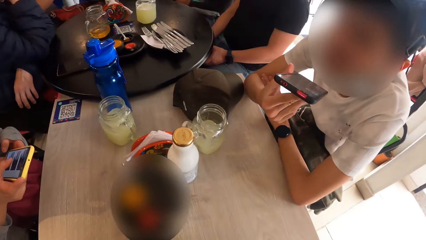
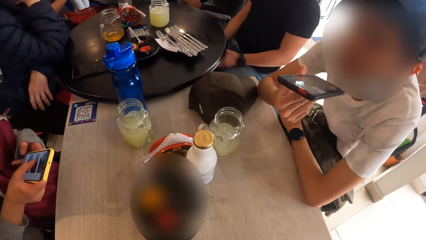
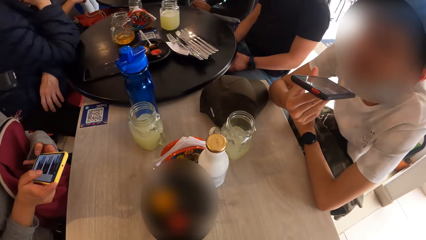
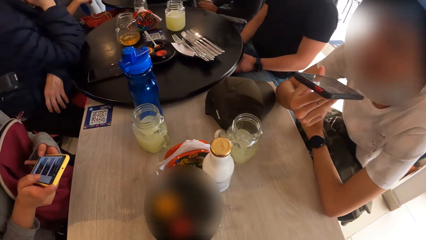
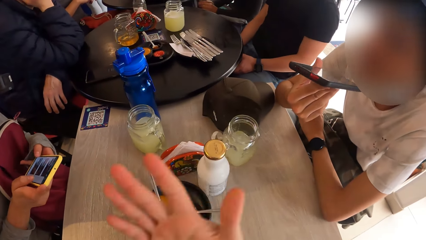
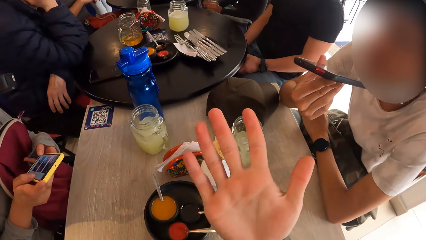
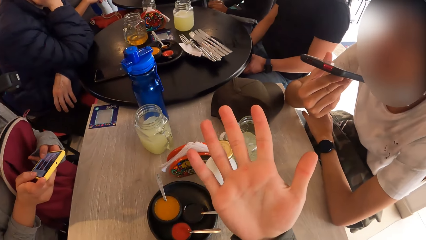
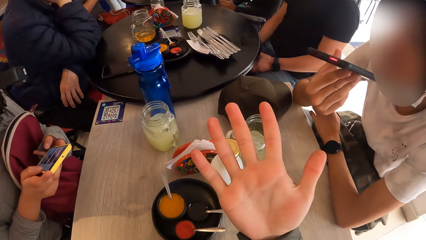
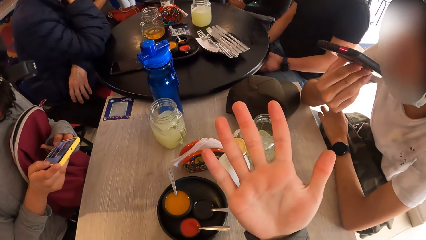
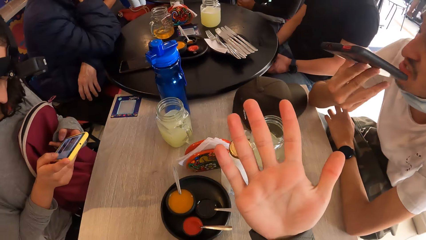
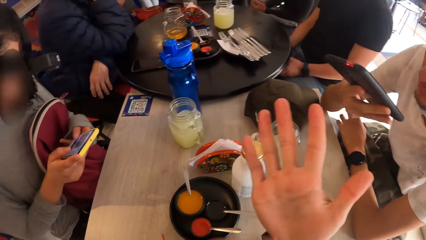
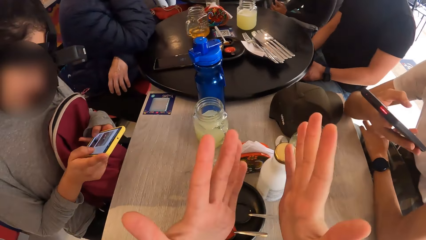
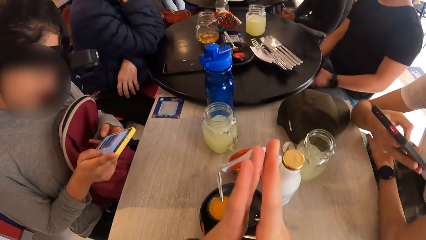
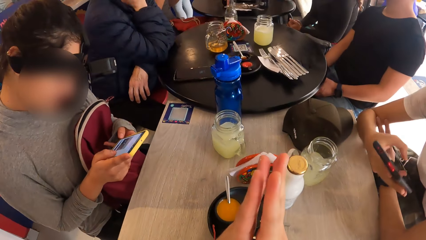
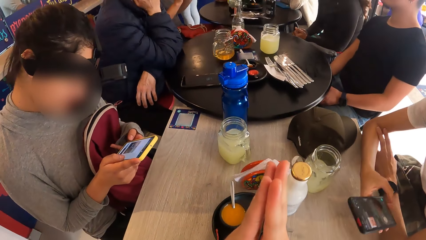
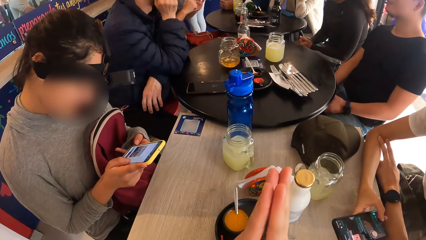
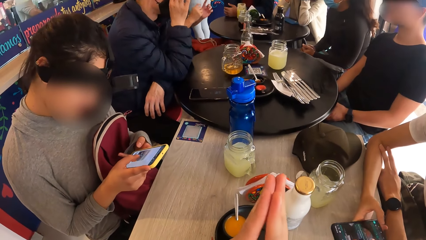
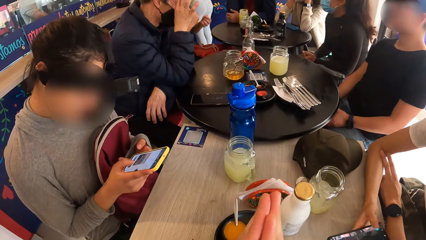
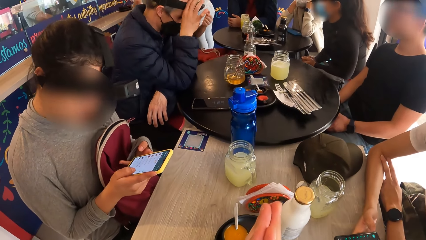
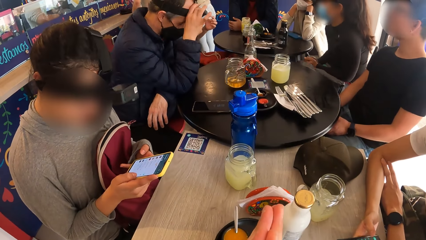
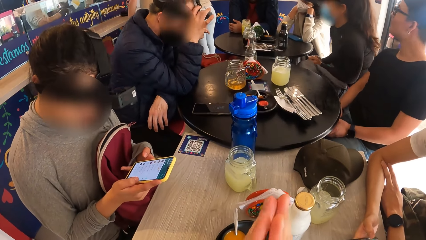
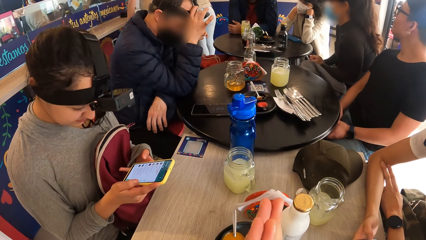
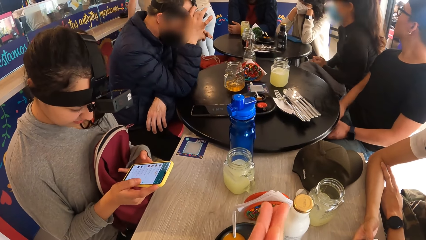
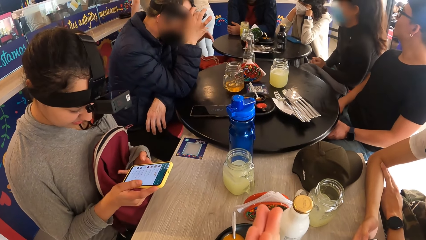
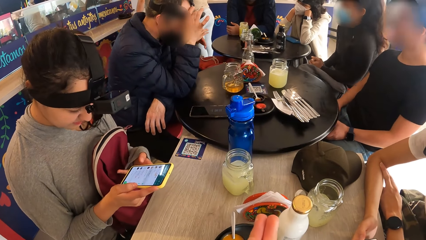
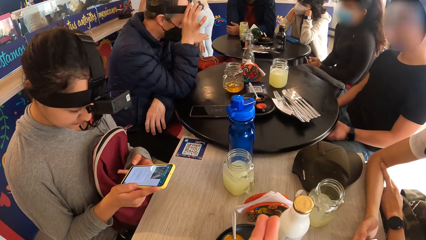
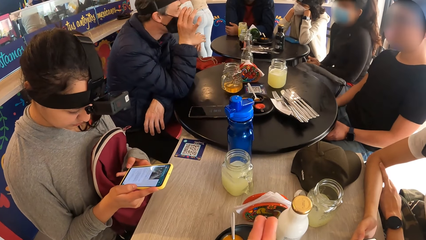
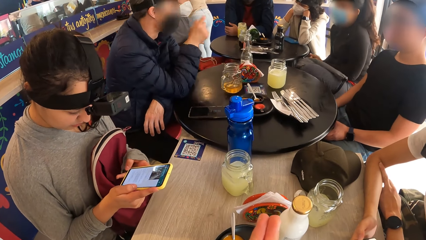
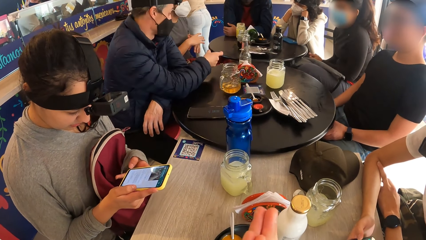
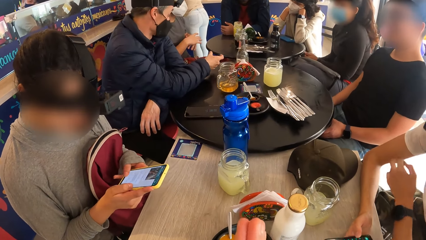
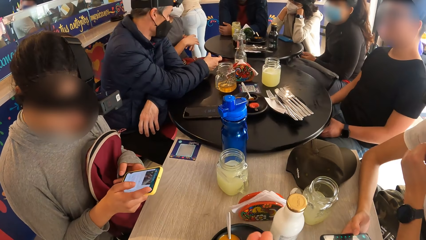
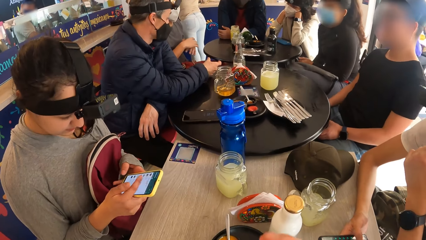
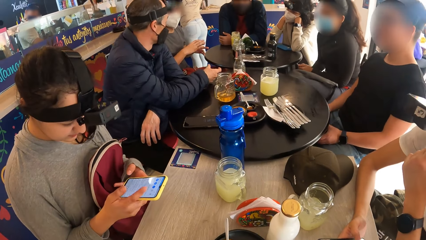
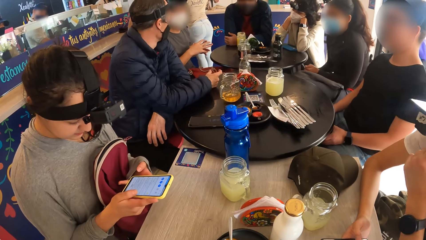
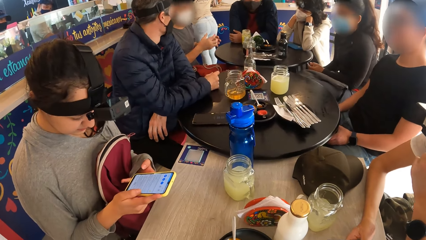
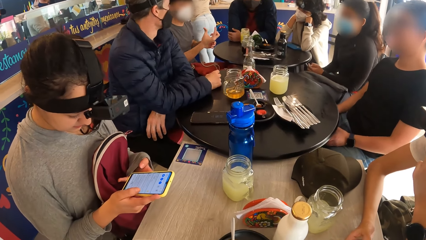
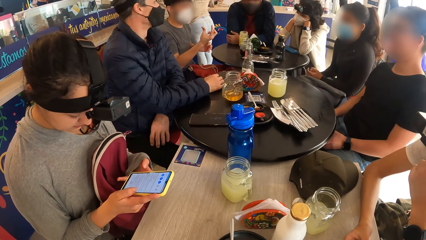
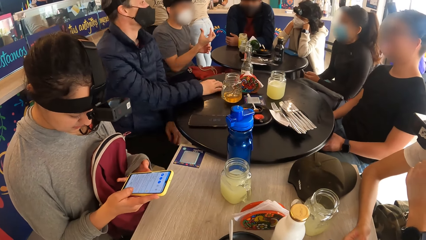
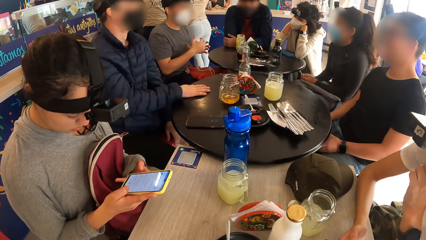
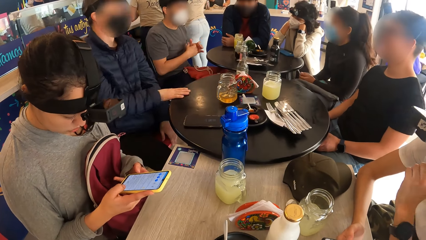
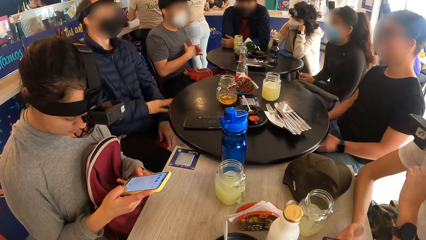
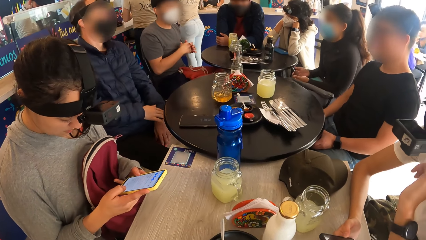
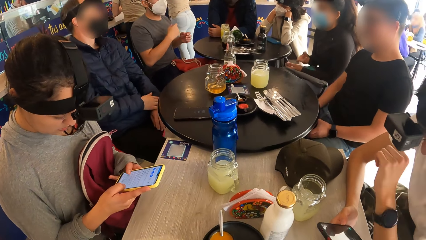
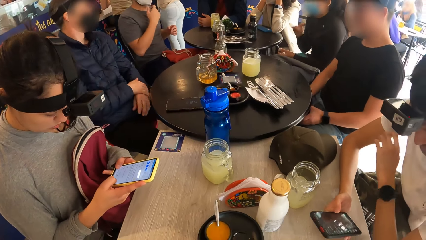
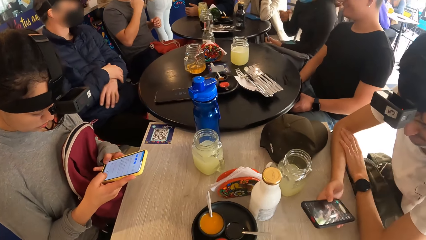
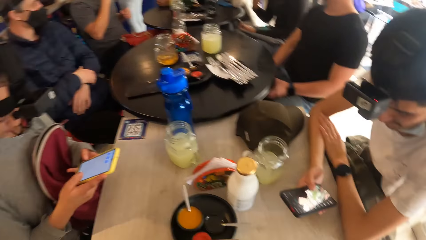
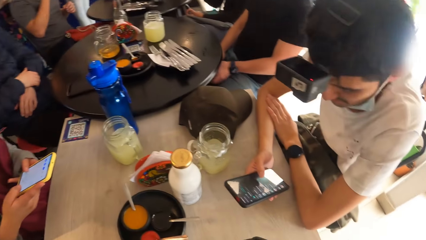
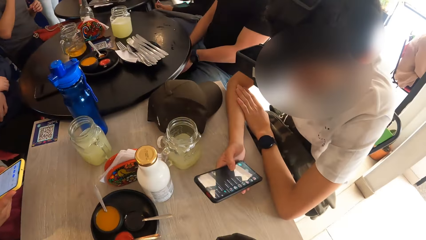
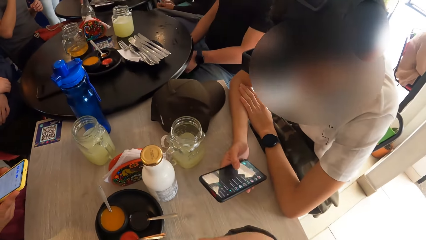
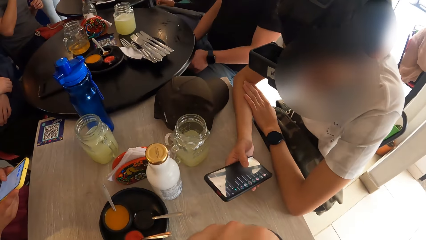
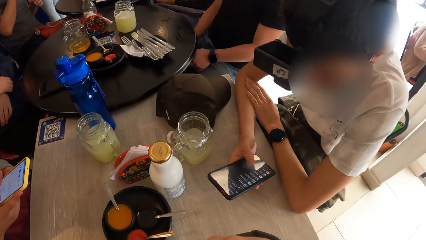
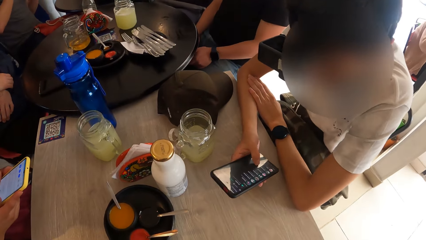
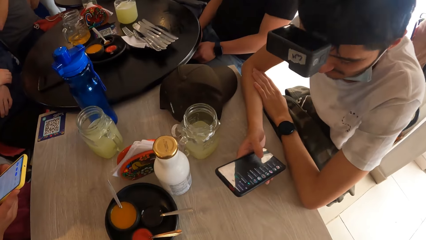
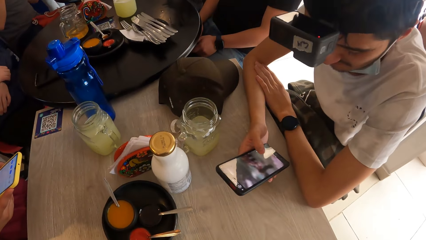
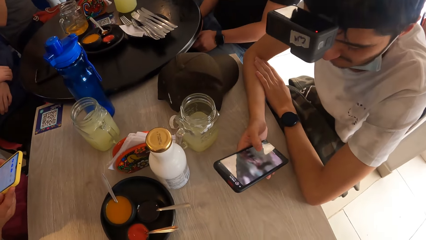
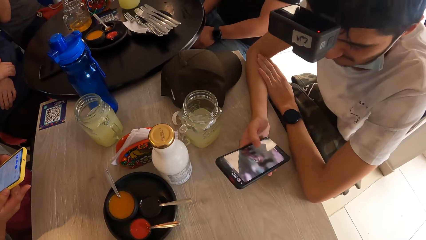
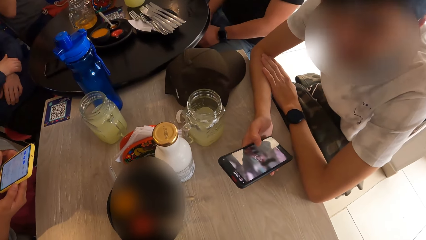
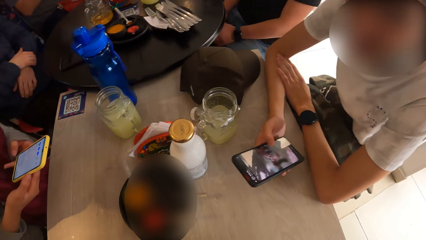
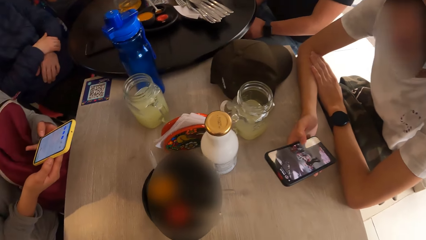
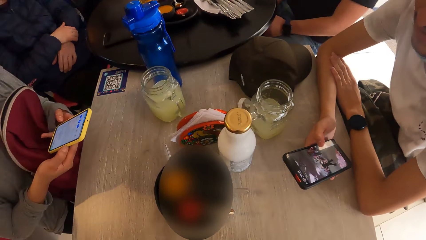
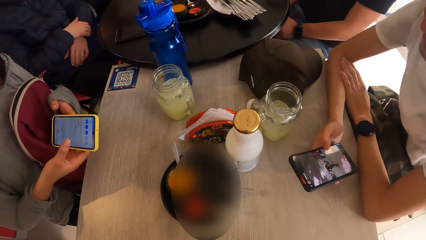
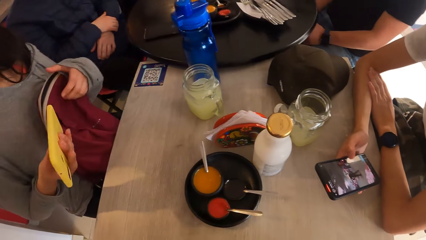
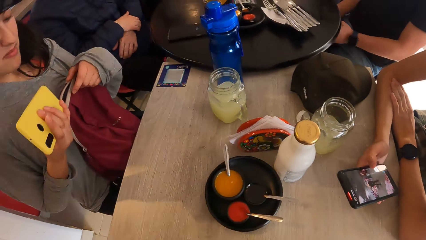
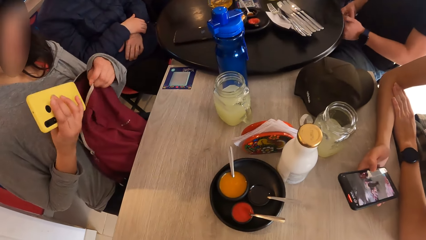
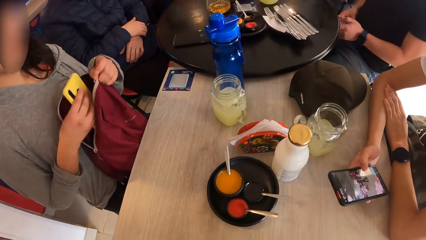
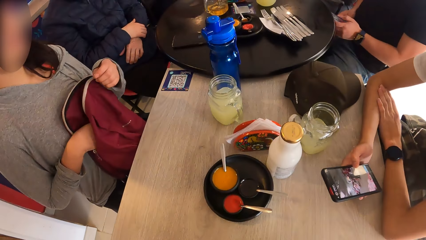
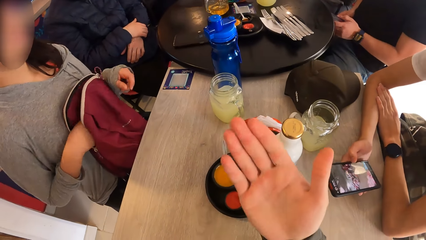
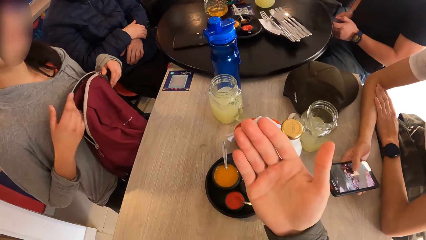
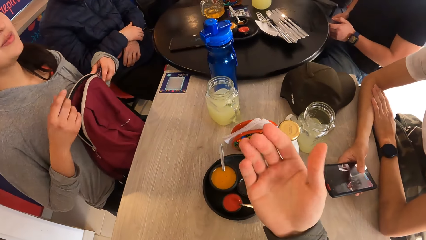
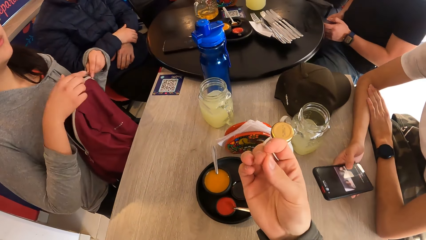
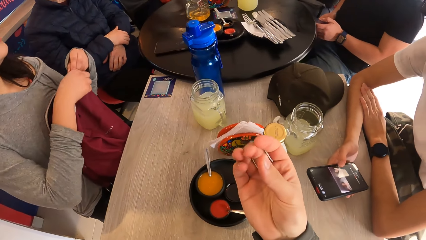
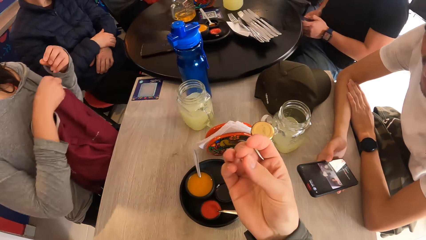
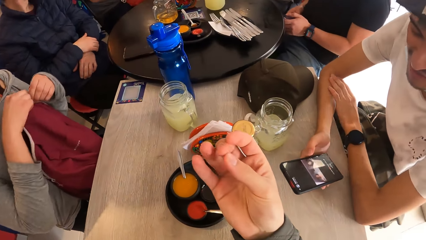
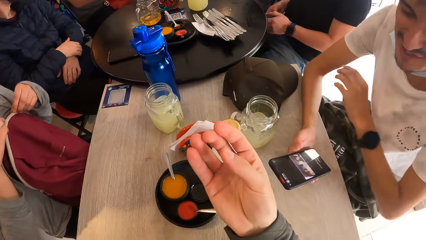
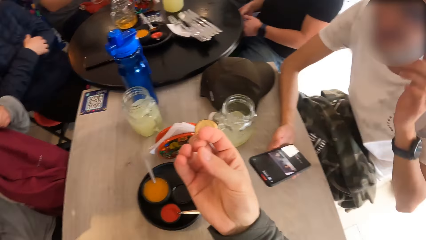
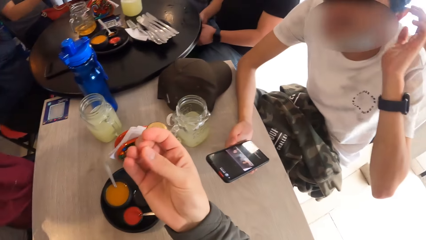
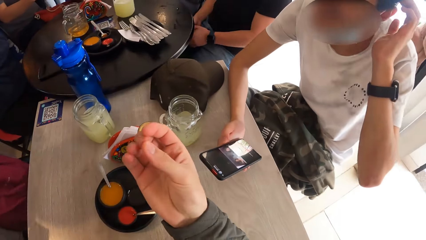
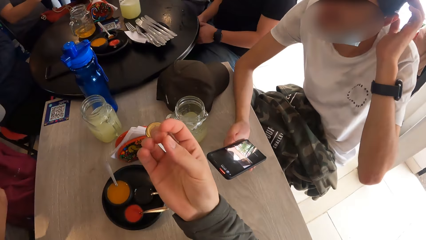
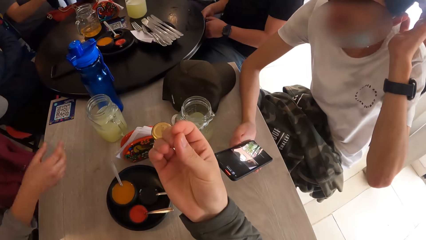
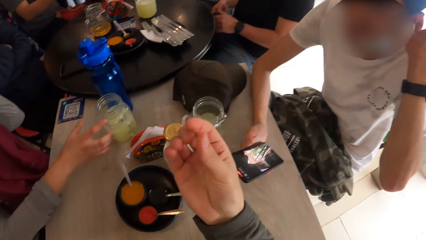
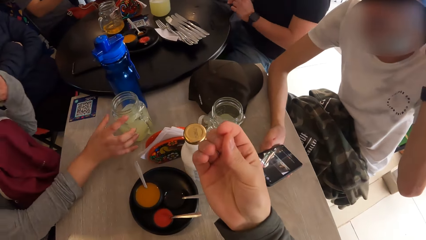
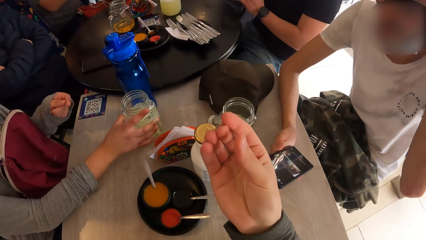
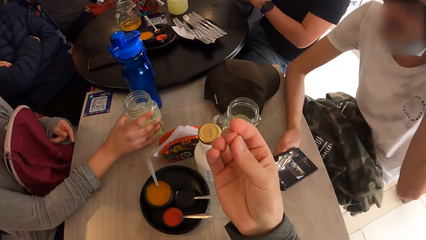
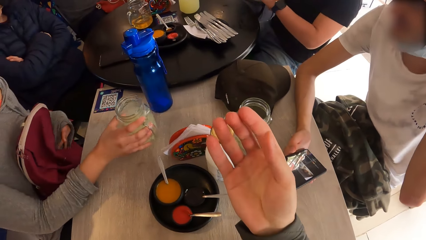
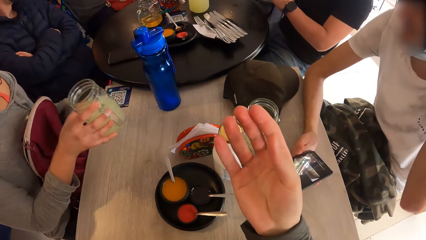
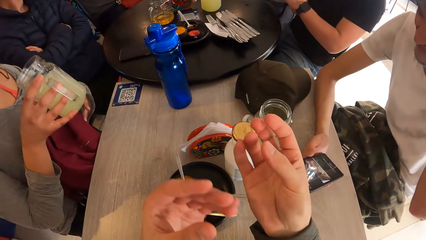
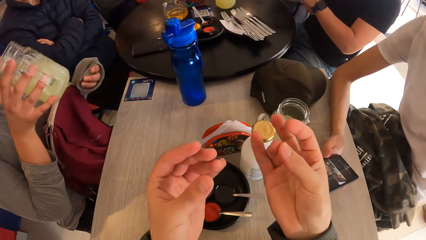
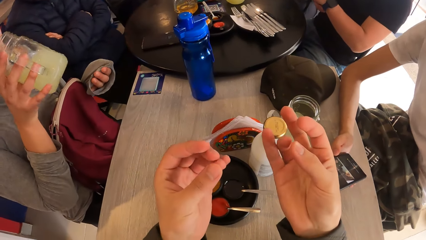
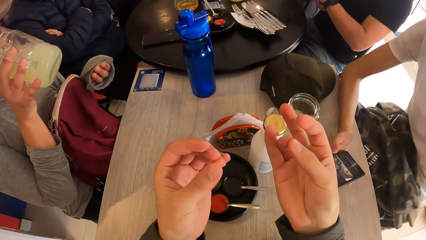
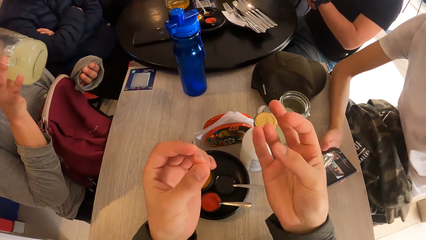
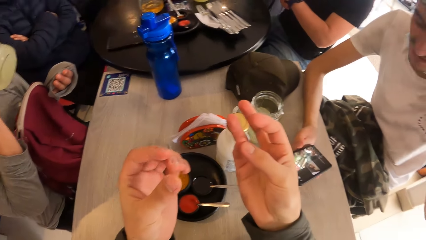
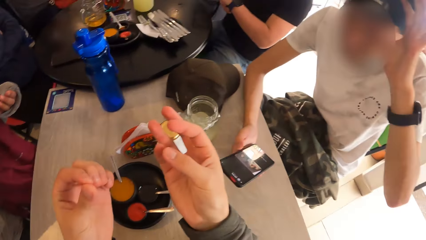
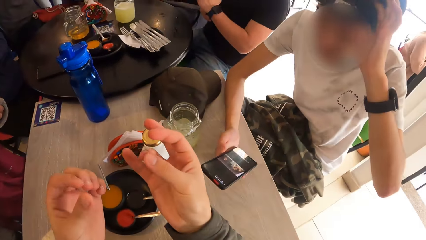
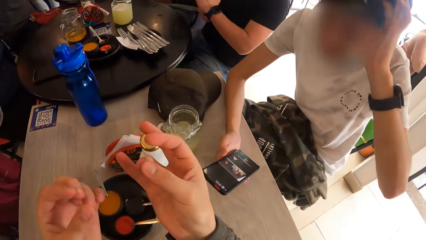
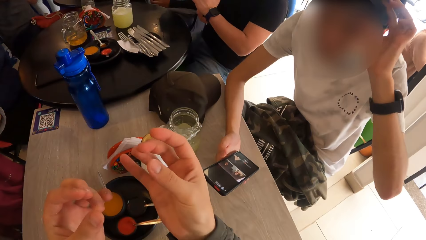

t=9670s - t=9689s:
The man lifts the phone towards his mouth with his right hand. The camera wearer opens his right palm. He stares at his palm. He places his hands together. The man touches his mouth with his left hand. The man places his left hand on his right arm. The man operates the phone. The woman holds the bag on her laps with her left hand. The woman places the phone in the bag on her laps with her right hand. The camera wearer moves his hand's fingers. The woman zips the bag on her laps with her hands. The man adjusts a camera on his head. The man touches his head with his left hand. The woman picks the jar from the table with her right hand. The woman drinks from the jar in her right hand.
